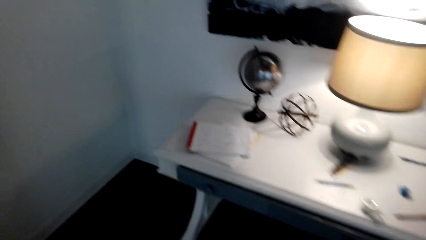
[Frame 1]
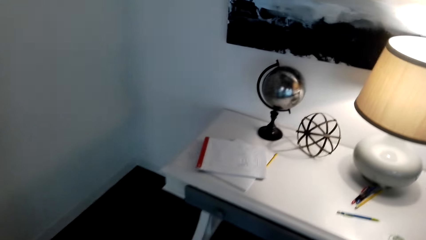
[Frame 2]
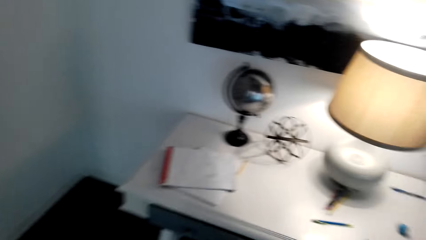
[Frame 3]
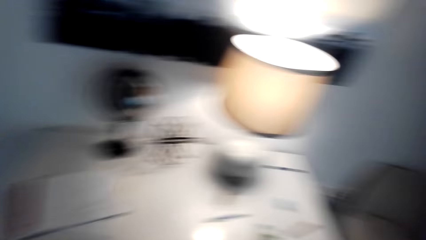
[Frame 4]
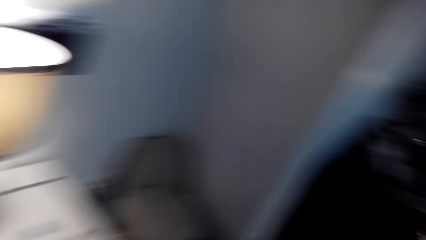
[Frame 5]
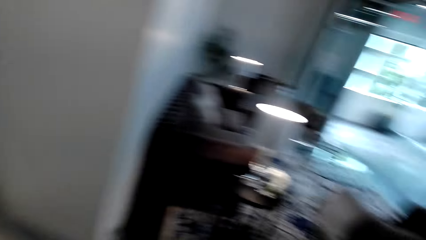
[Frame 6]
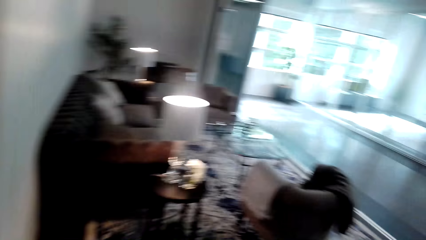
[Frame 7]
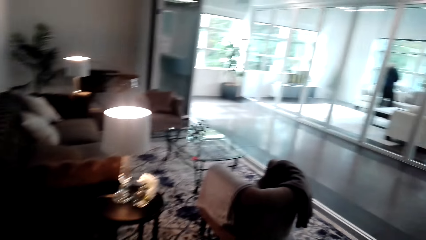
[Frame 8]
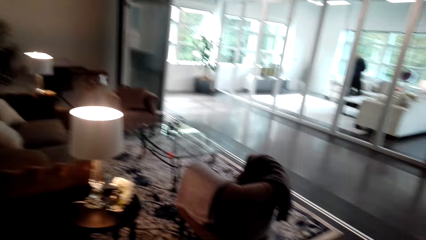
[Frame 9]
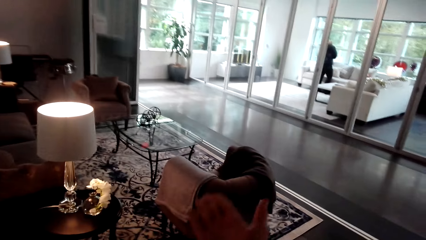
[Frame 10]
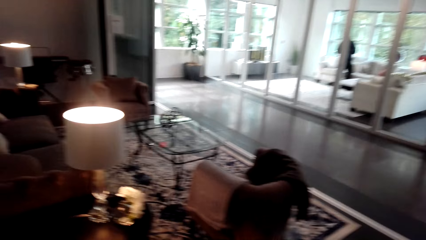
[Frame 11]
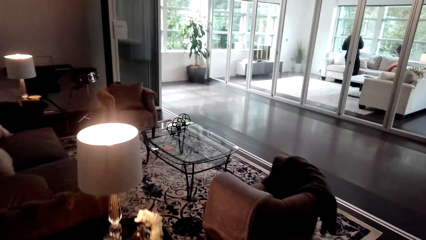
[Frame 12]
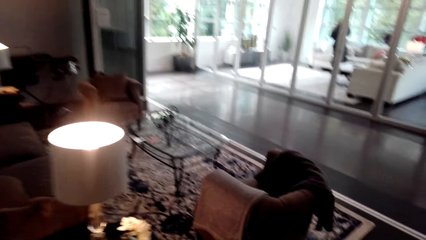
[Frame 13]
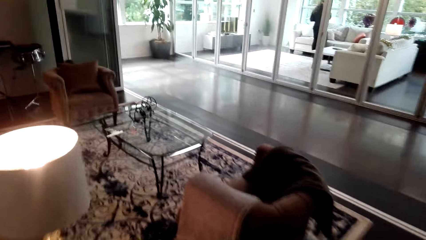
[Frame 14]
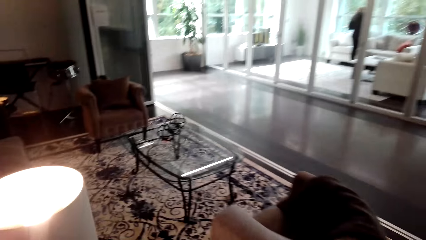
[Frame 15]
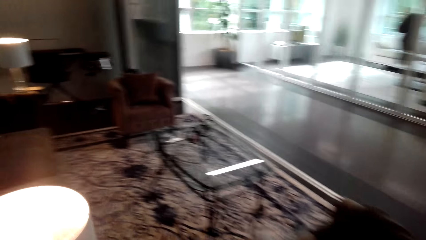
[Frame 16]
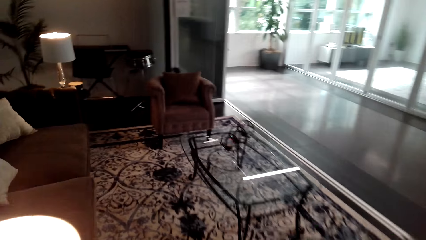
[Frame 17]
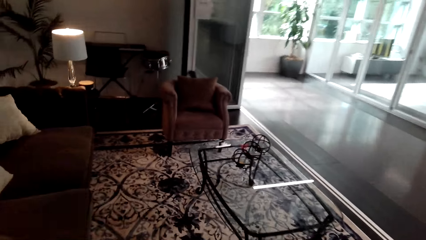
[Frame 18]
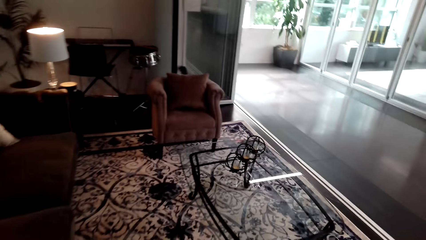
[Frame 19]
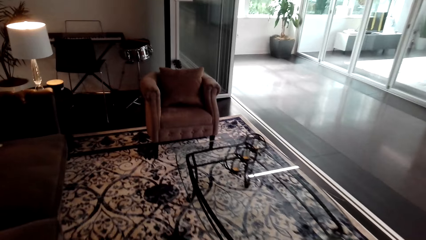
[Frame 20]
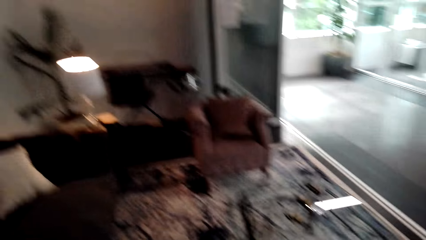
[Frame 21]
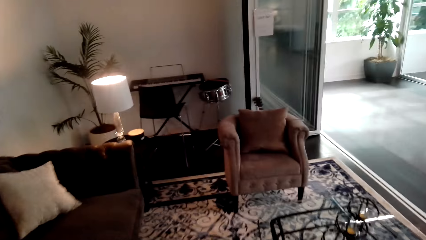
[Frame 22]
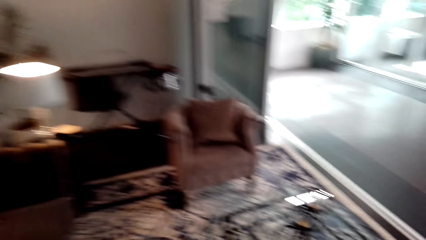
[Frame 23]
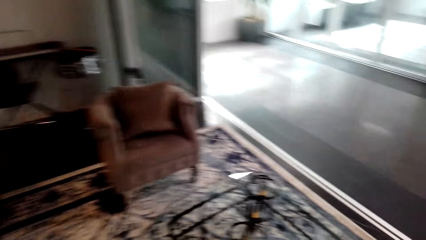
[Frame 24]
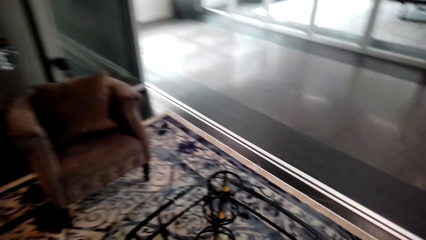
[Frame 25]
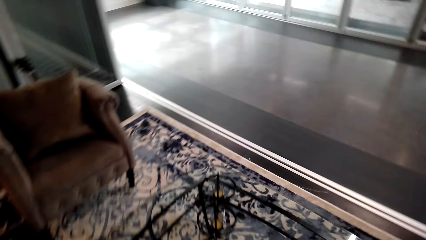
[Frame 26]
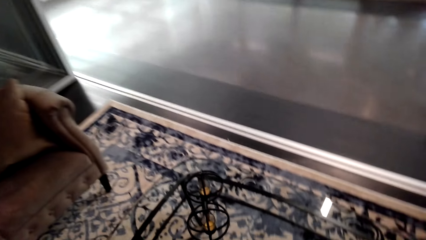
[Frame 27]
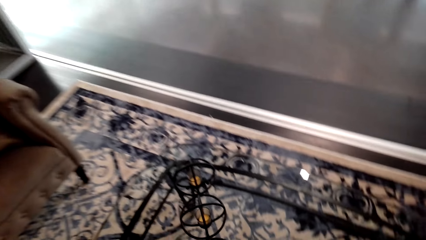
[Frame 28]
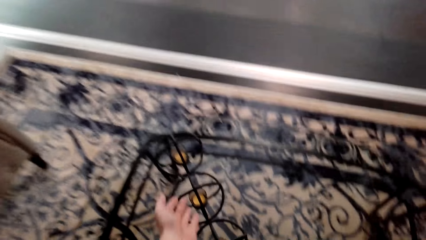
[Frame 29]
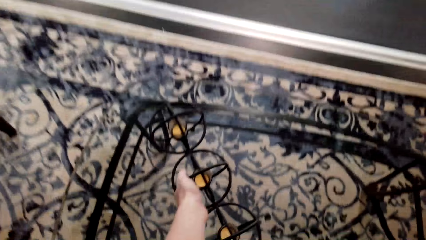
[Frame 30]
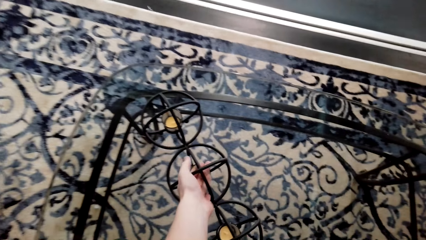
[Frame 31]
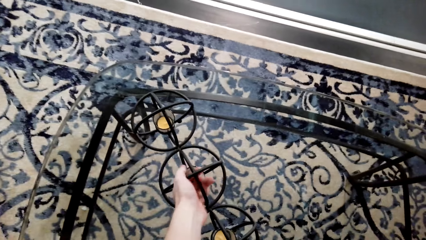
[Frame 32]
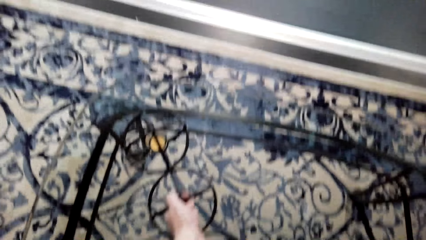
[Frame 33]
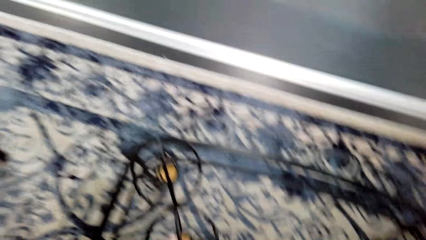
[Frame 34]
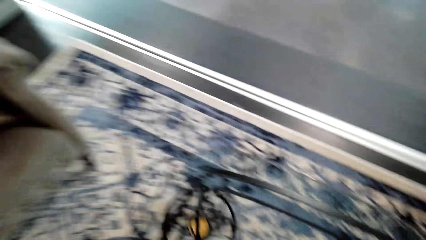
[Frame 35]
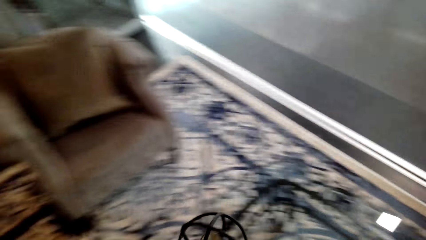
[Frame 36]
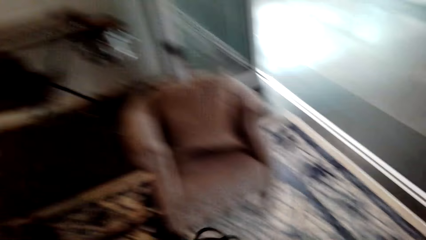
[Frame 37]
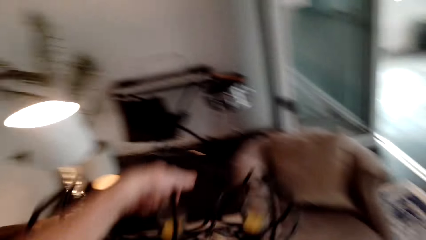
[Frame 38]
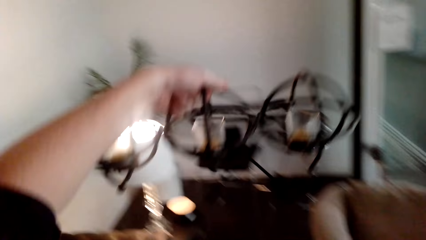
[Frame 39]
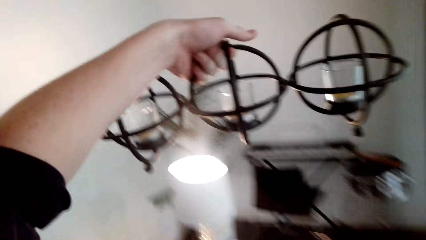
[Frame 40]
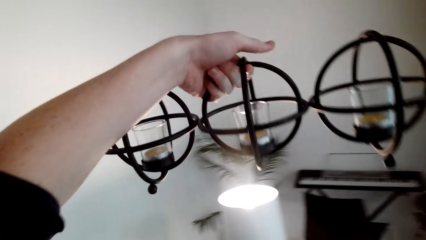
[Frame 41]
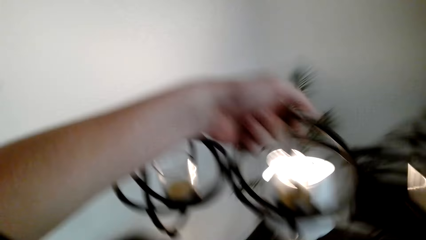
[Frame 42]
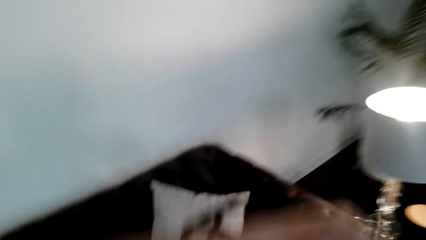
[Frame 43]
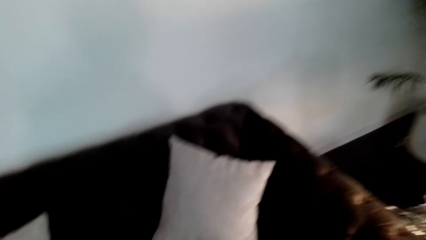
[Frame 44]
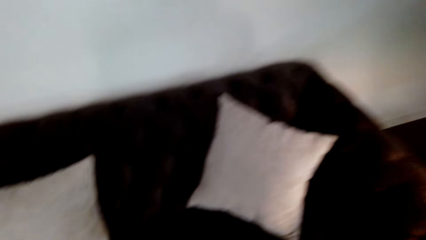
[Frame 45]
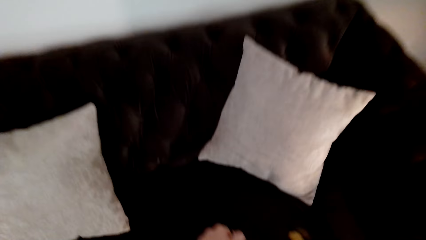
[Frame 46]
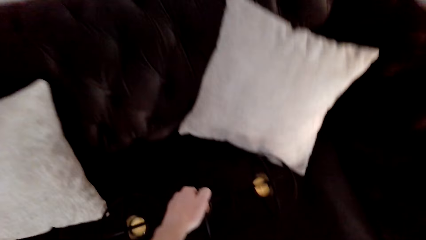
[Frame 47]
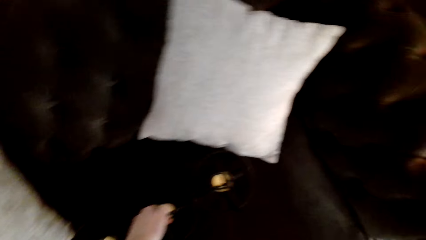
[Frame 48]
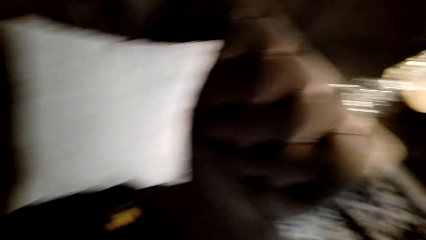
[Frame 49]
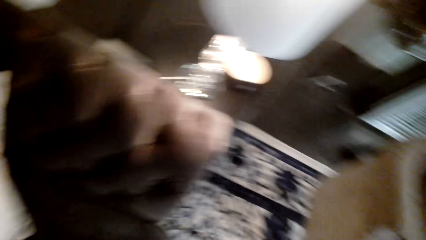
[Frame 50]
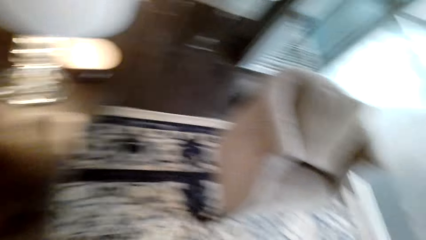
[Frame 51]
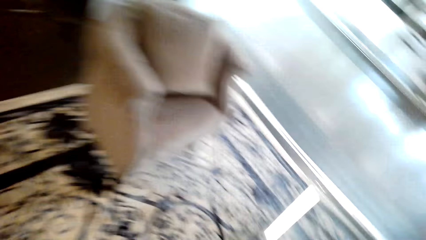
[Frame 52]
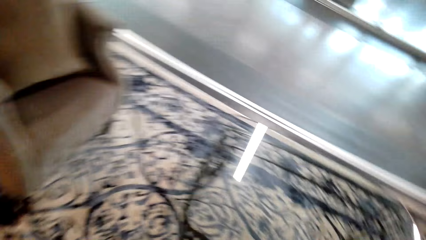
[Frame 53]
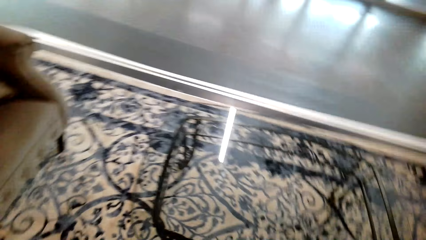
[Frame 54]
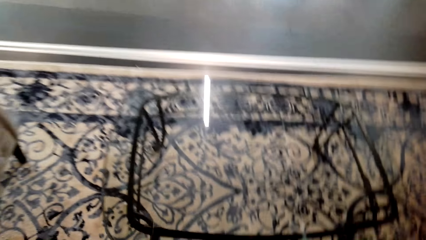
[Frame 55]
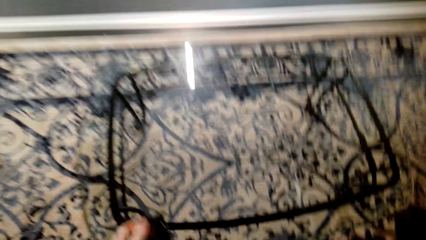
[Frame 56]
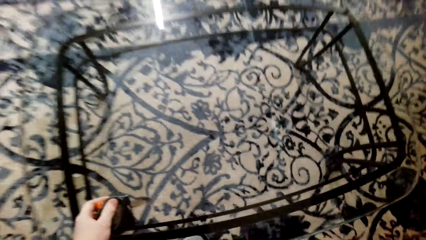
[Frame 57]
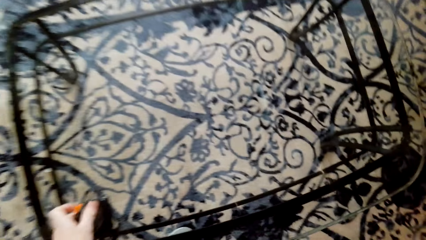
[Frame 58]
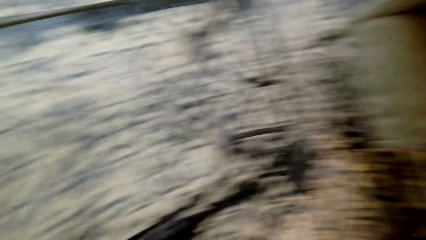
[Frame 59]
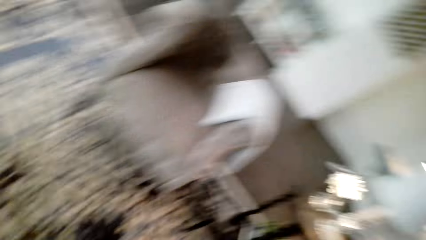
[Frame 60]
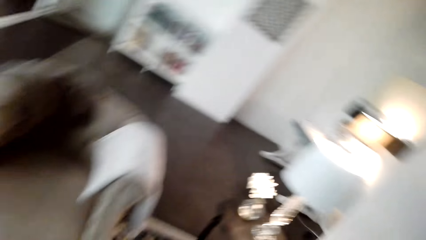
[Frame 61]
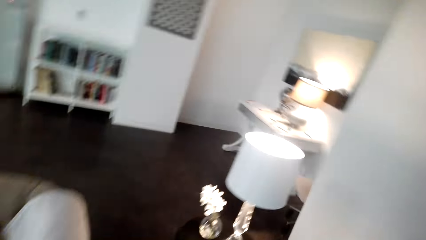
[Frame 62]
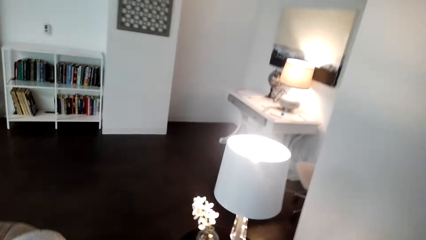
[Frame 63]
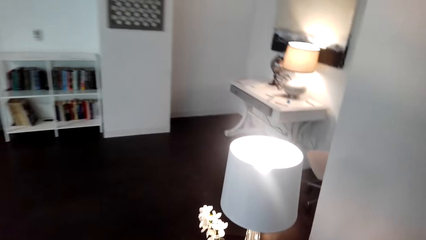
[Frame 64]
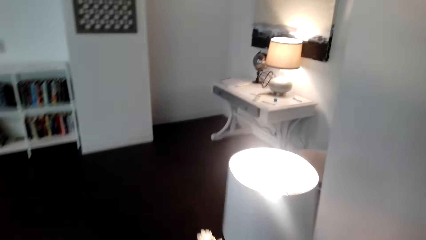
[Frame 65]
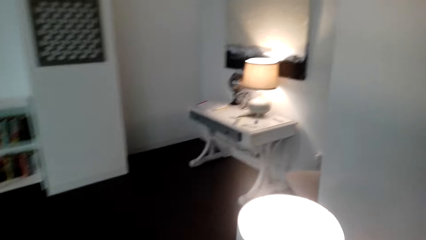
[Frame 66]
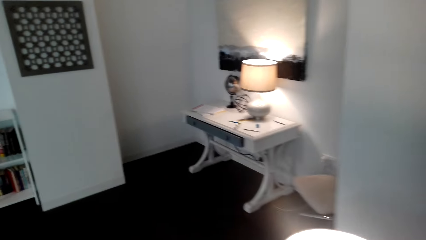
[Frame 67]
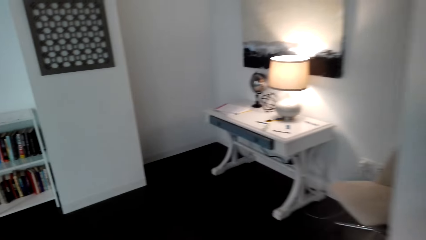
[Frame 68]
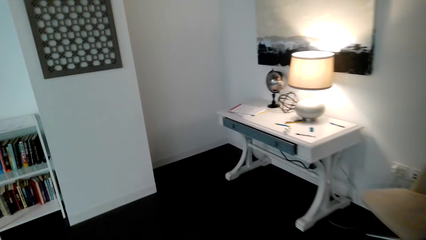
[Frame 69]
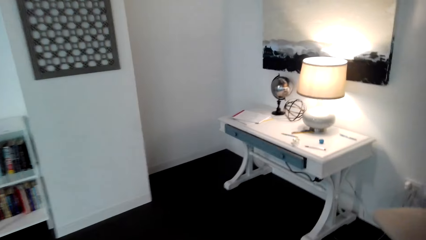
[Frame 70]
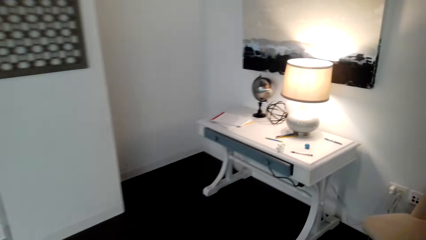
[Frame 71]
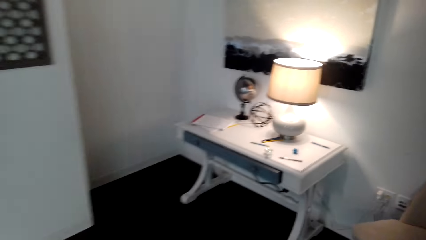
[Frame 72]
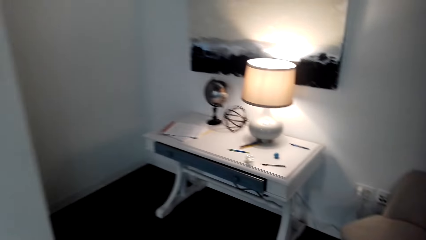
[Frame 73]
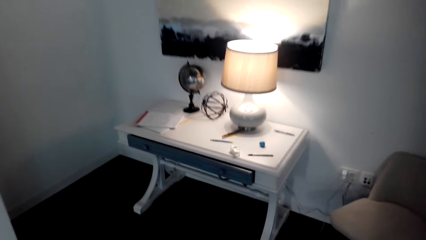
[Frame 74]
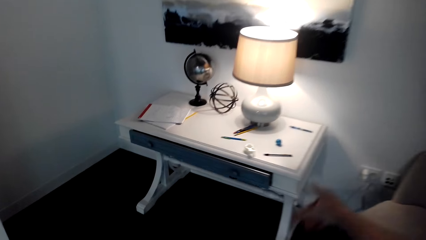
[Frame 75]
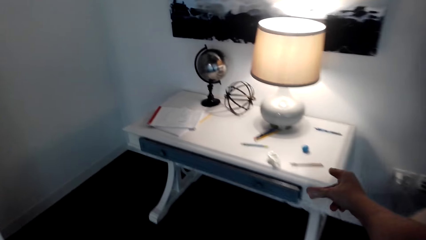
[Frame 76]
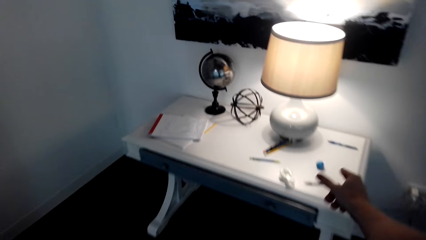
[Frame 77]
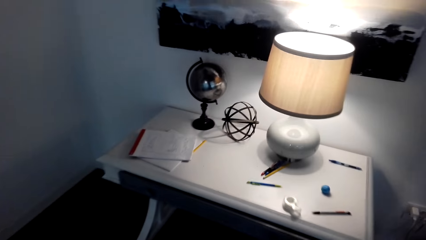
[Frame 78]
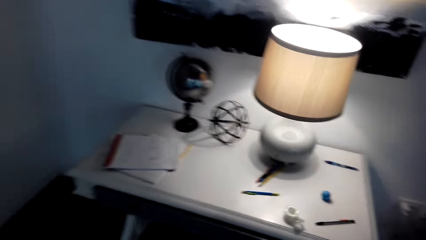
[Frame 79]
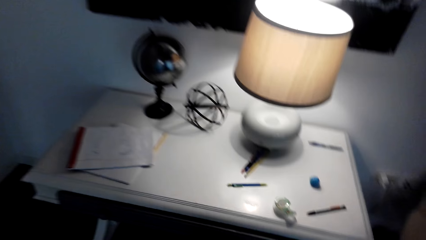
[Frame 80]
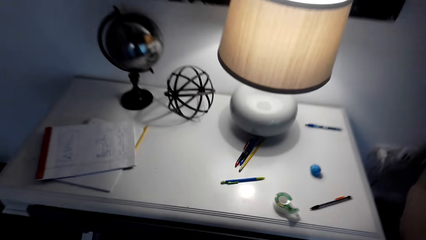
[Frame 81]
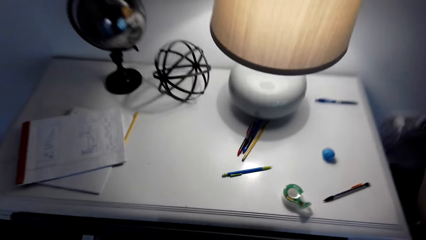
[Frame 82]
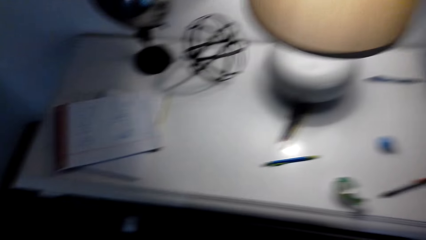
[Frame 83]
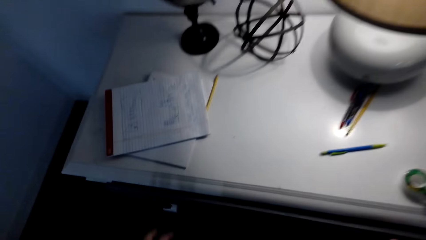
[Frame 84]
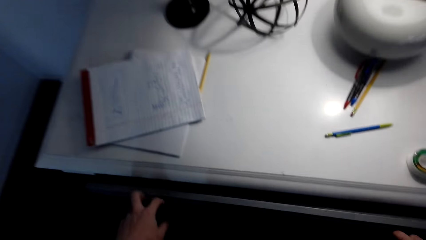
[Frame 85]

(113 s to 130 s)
The camera wearer looks around and walks around. They pick up the candle holder and look at the candle holder. They put the candle holder on the sofa and look around. They put the tape measure on the table. They look around and walk around. The camera wearer snaps his fingers.
